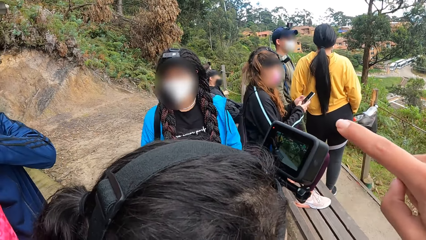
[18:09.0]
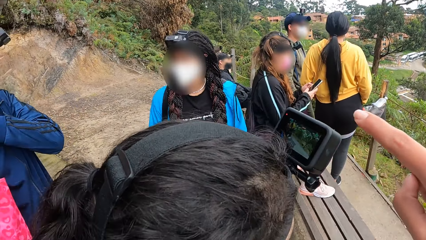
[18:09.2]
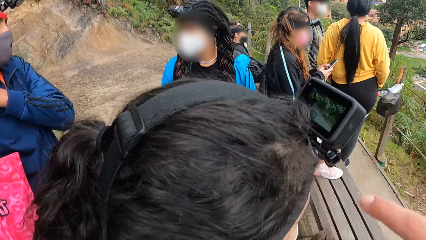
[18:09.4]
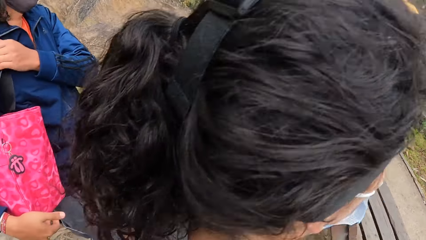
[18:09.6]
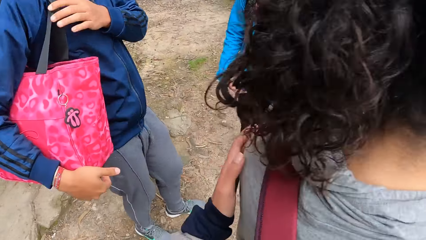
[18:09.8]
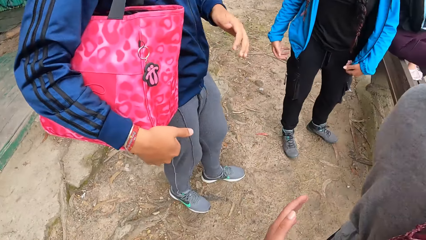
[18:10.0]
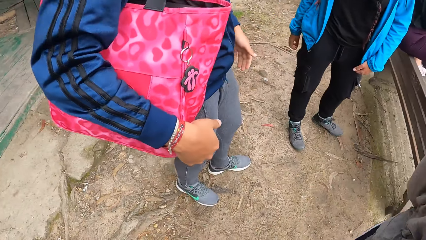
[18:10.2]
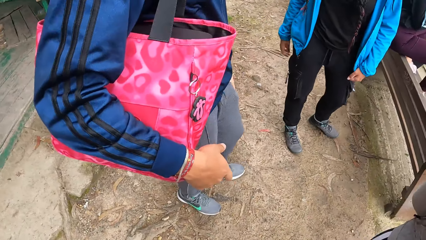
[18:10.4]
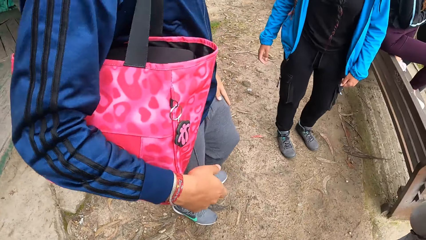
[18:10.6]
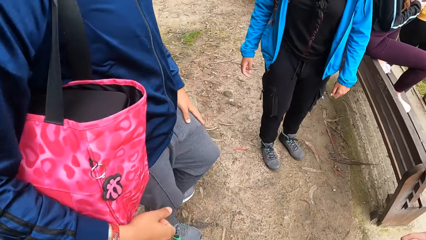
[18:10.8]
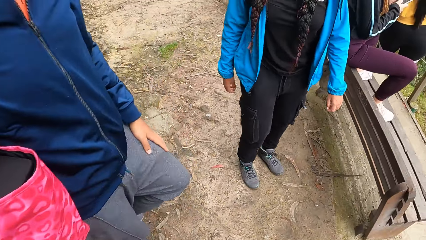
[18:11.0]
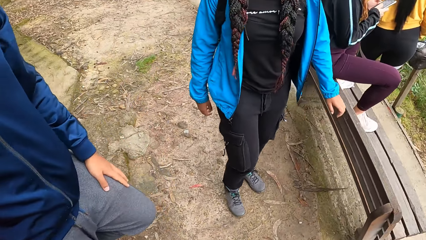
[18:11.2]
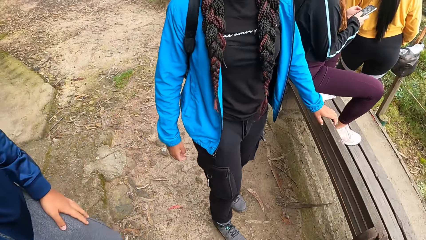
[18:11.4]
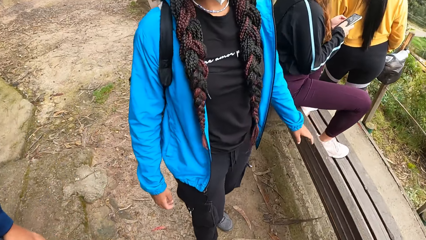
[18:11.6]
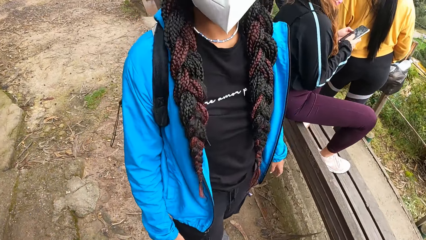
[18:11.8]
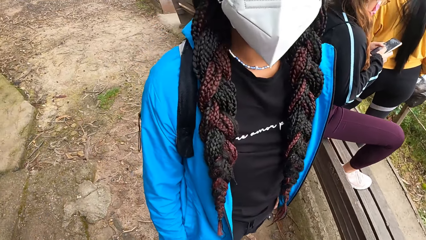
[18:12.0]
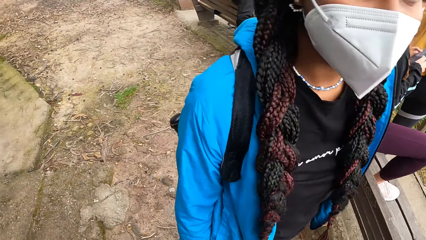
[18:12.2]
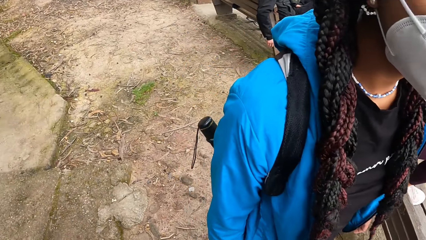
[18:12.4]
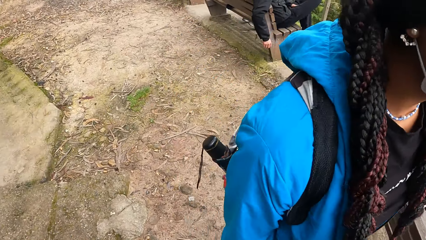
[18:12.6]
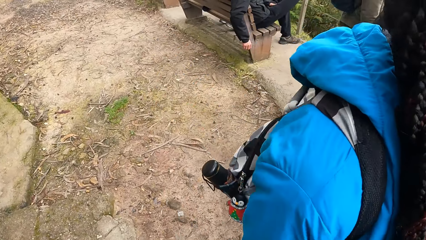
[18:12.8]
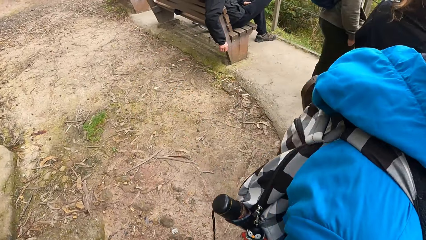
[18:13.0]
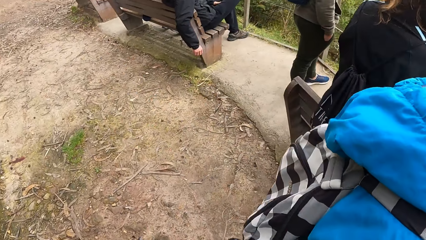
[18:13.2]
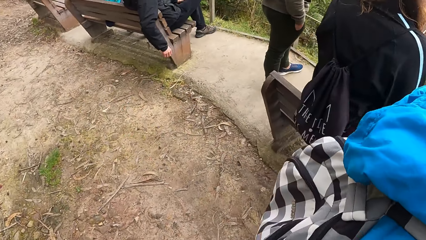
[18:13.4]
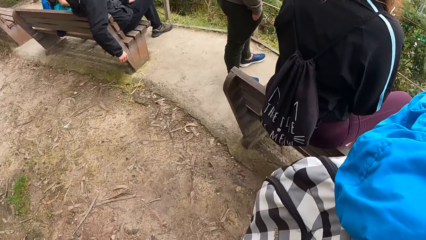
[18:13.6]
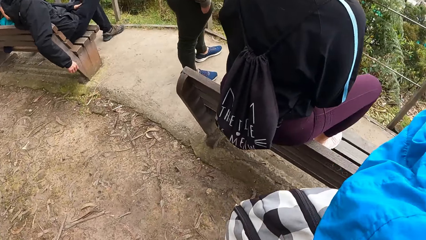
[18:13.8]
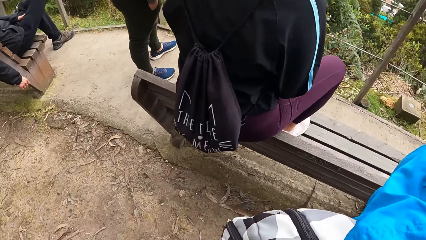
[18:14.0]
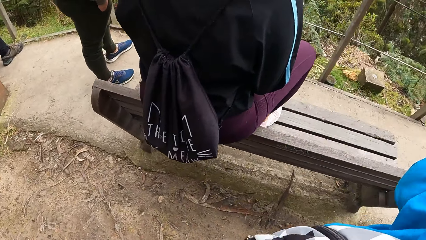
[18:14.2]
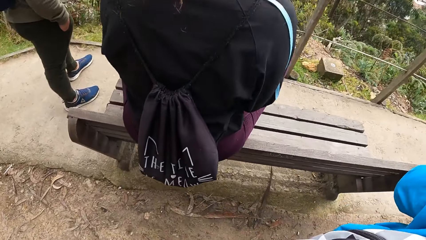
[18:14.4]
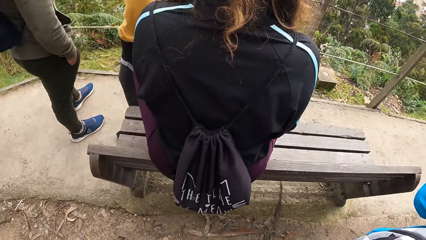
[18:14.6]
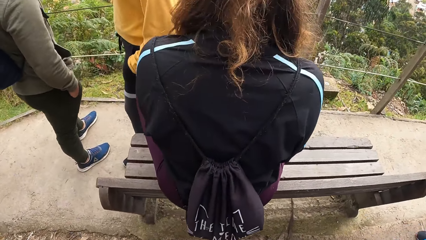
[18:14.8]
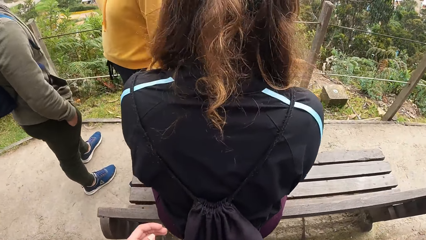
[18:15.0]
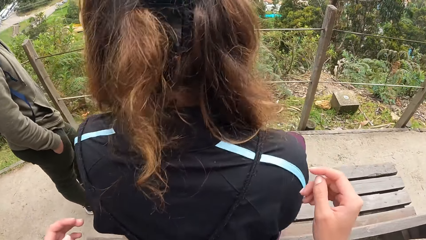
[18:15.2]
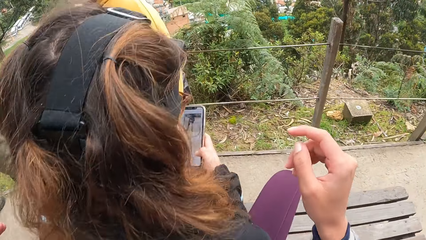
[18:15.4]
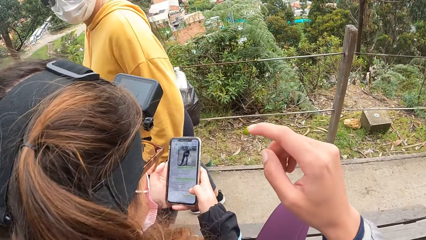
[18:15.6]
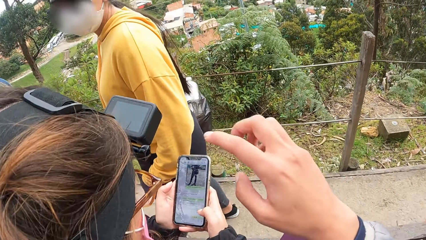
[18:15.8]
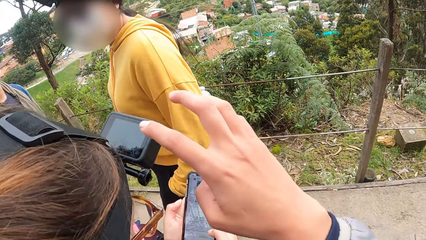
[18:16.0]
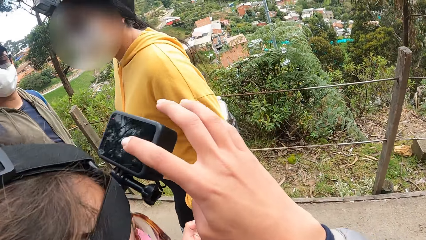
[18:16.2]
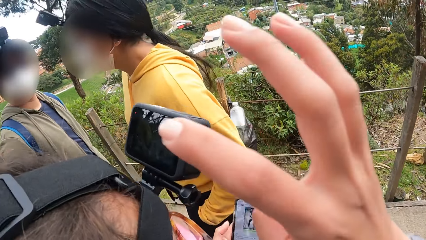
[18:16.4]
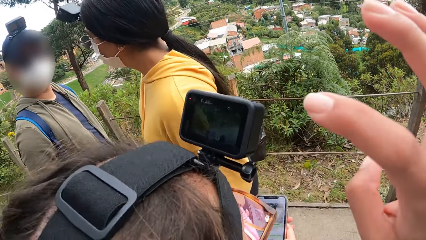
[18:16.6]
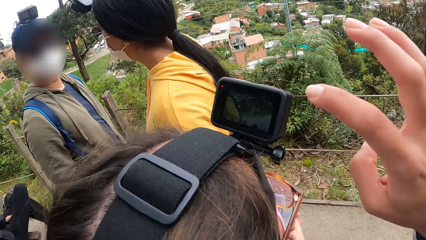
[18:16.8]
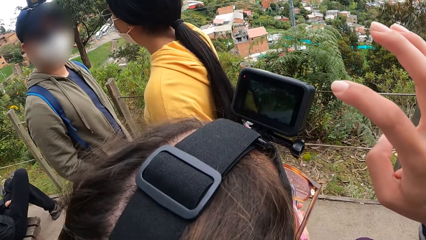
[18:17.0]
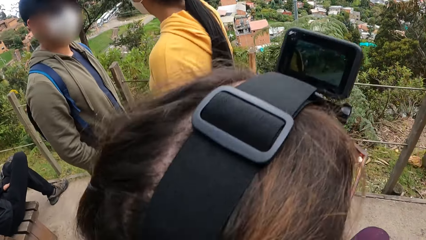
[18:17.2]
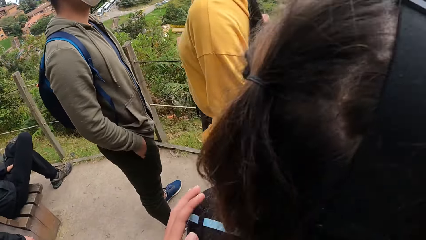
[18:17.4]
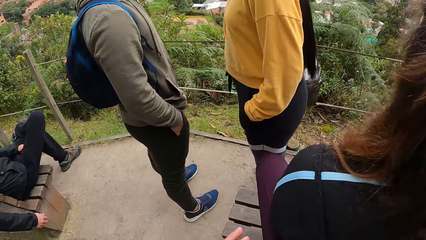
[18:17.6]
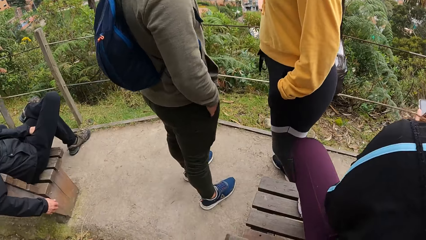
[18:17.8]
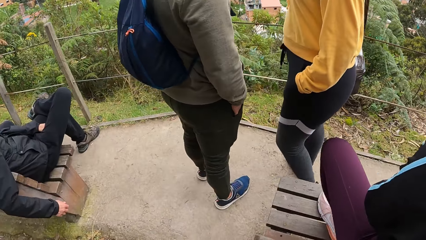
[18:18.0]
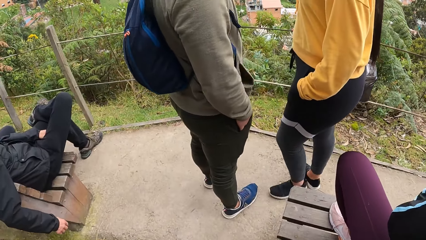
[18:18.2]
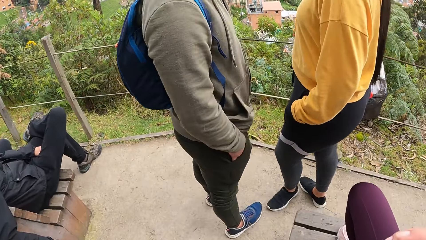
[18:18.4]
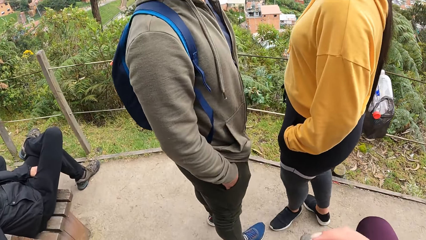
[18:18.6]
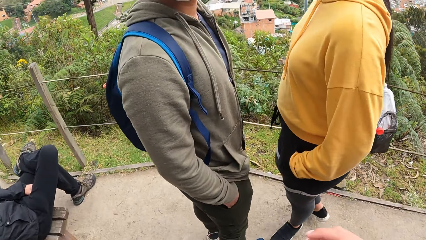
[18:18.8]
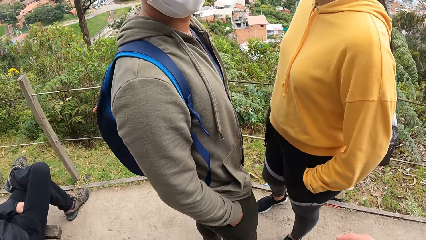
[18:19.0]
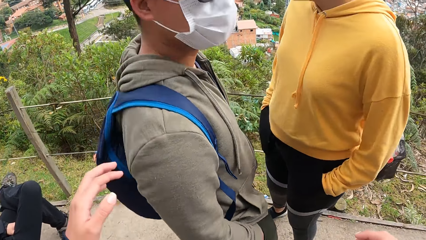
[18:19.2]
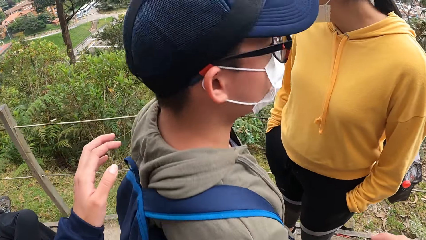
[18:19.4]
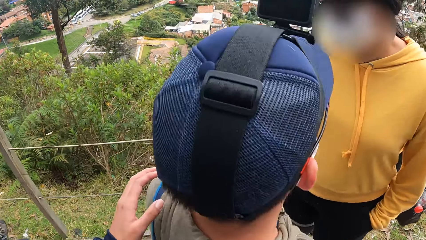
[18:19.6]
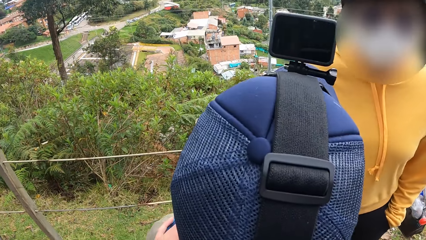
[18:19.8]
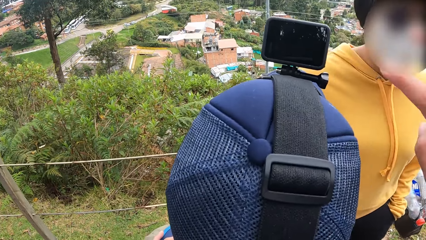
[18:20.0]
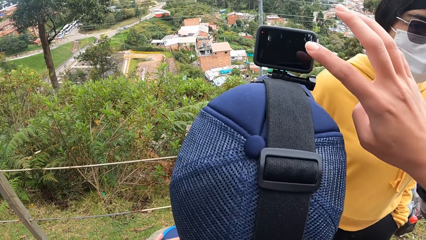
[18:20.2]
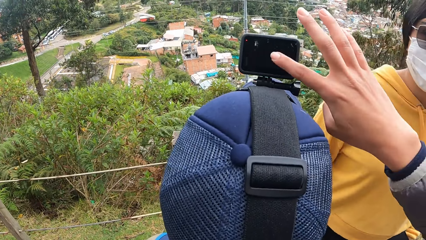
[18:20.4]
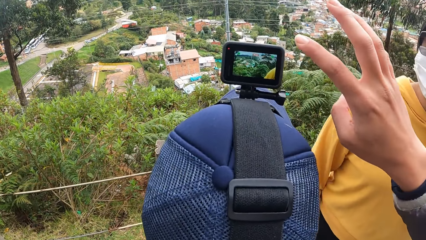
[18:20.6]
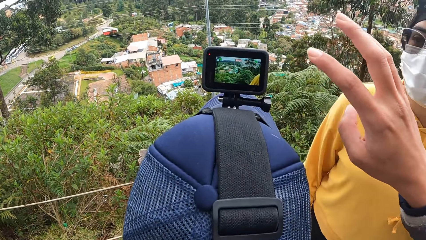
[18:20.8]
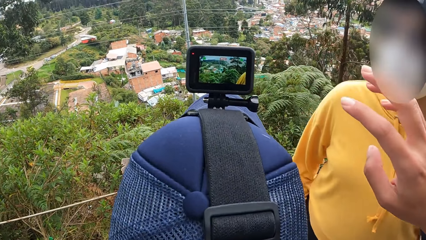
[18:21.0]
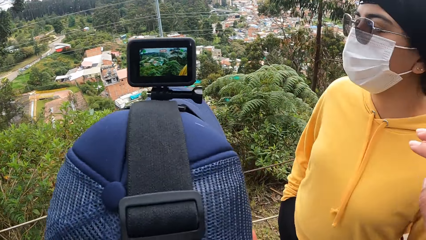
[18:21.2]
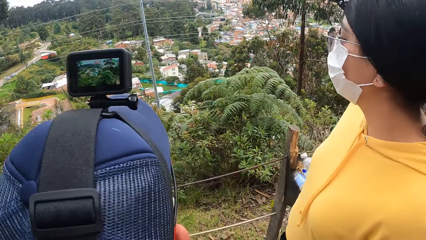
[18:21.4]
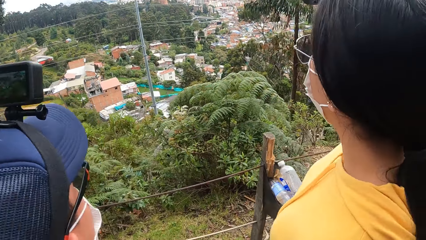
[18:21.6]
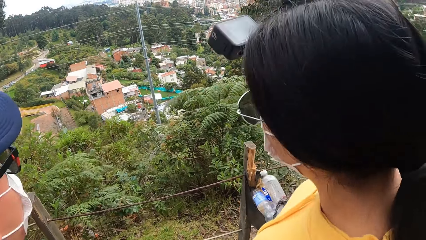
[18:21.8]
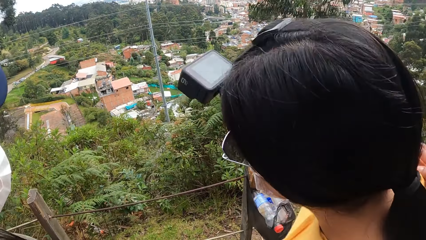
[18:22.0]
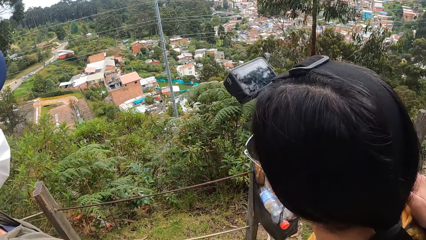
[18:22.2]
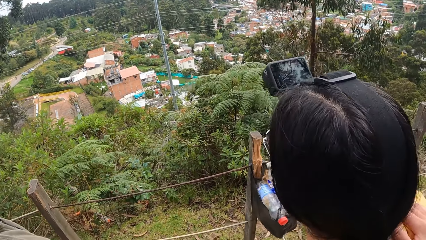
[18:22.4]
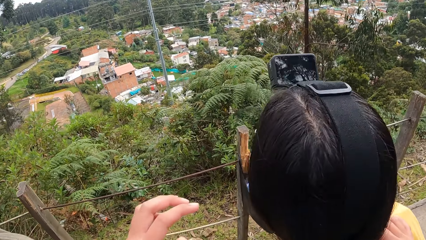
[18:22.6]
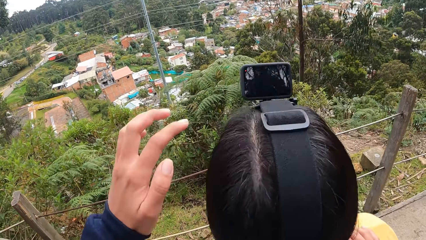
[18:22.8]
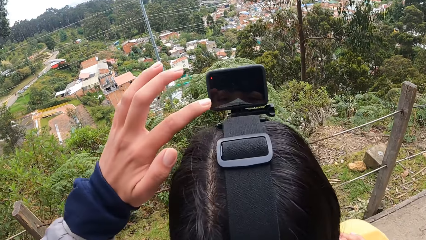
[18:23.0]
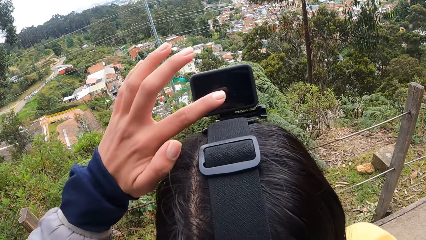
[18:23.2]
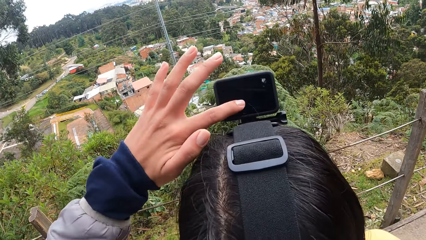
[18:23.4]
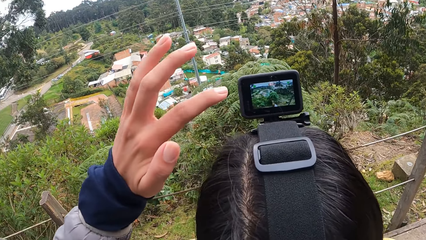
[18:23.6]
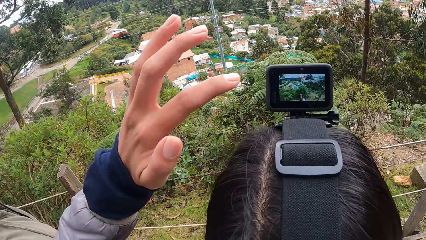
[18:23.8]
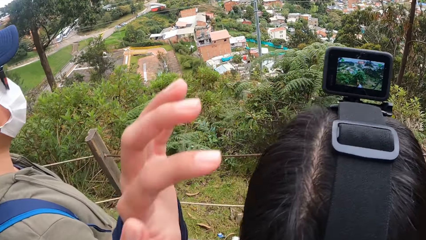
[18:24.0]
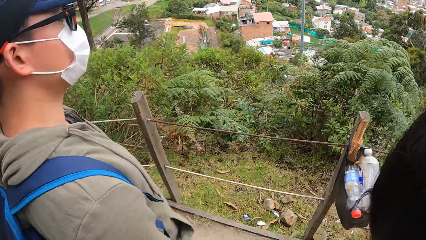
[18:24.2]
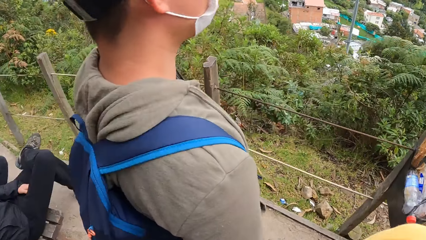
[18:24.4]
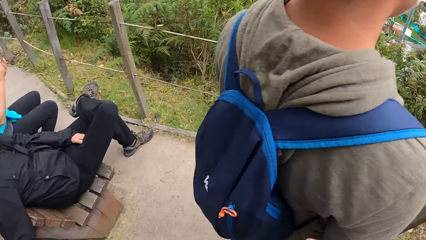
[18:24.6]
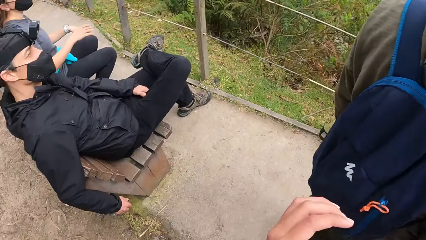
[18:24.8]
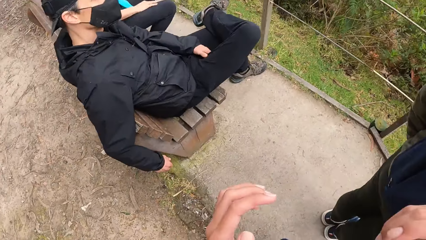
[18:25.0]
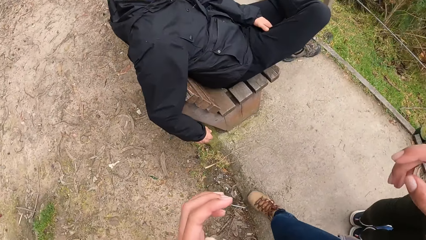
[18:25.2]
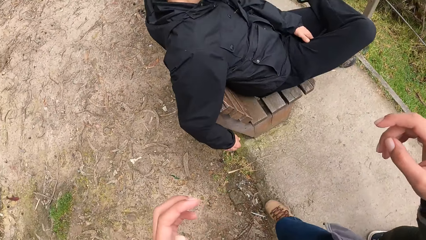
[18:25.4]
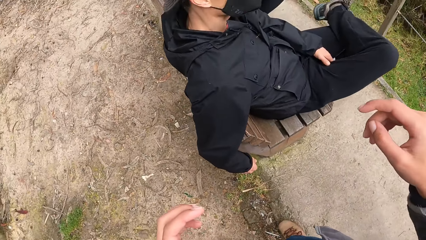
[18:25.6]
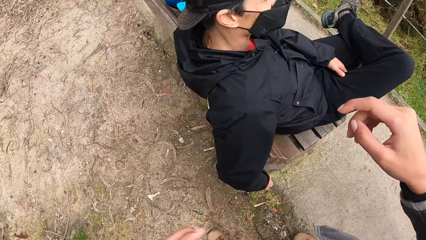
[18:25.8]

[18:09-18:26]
The camera wearer takes off his left hand from the shoulder of the woman. They walk towards another woman. They walk past another woman. They press a camera on the head of another woman with her right hand. They press a camera on the head of a man with her right hand. They touch the man's camera again. They look around the compound. They press a camera on the head of another woman with her left hand.
